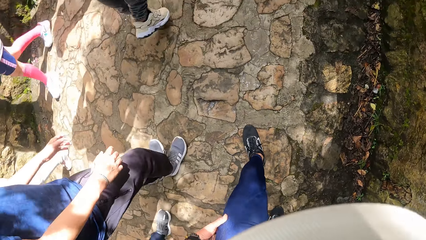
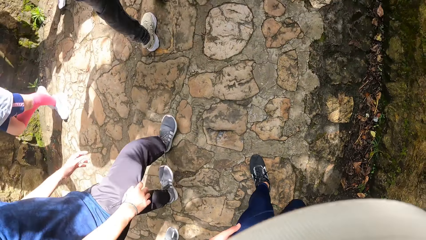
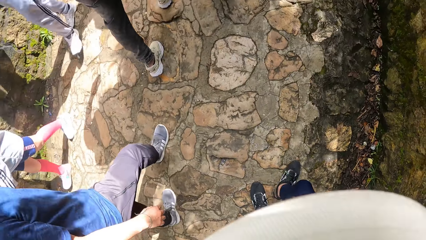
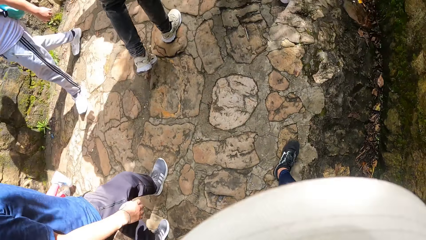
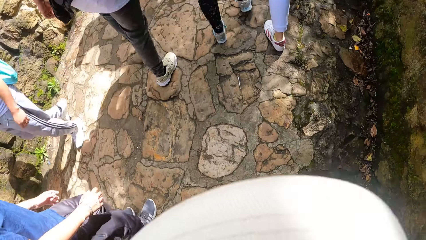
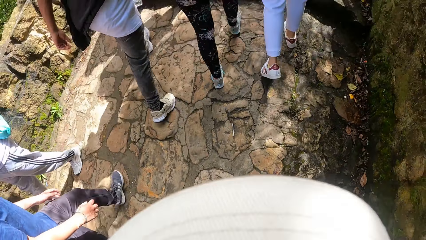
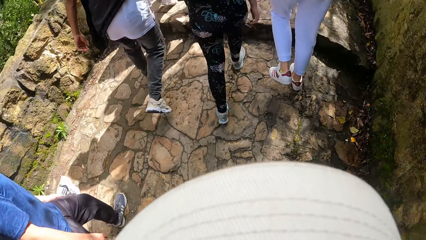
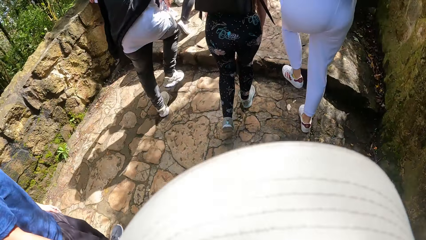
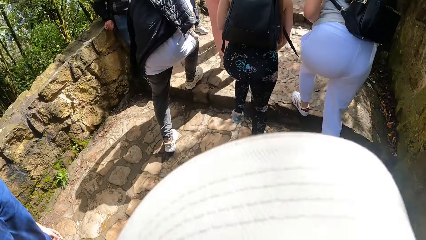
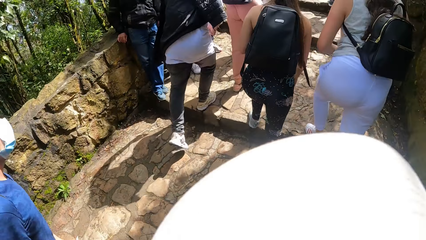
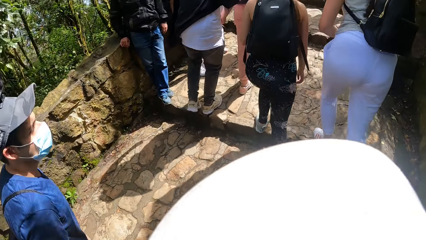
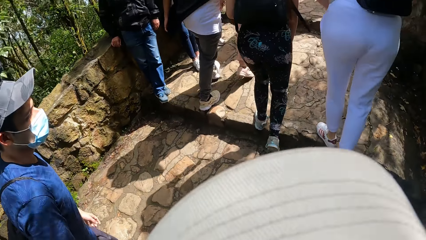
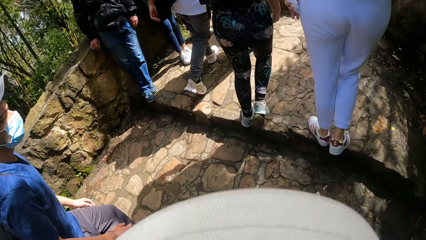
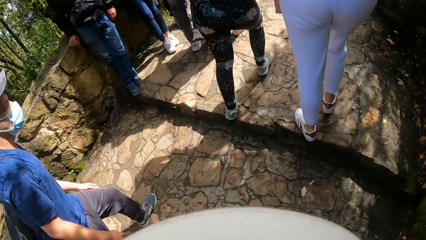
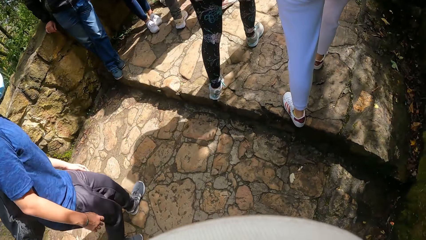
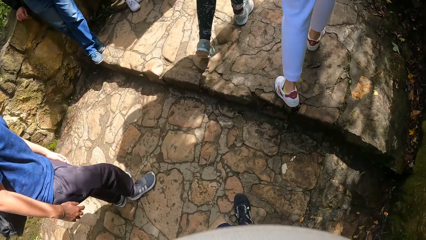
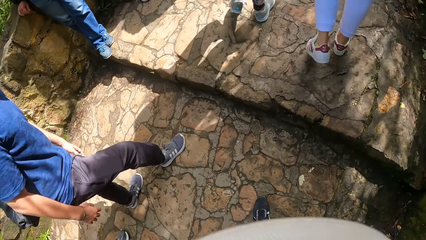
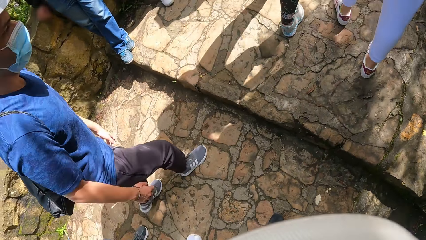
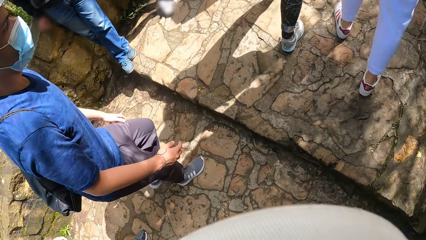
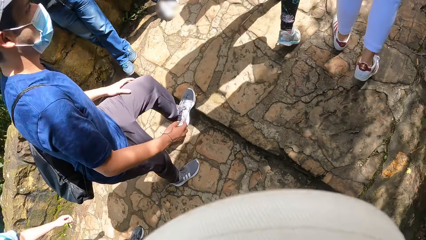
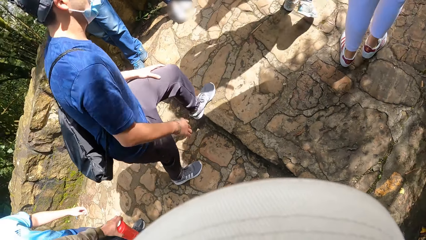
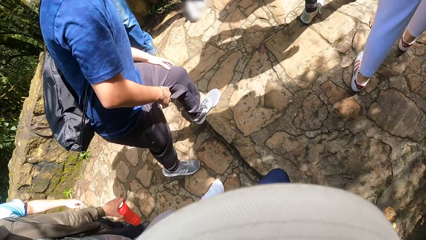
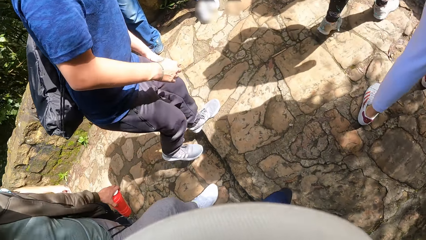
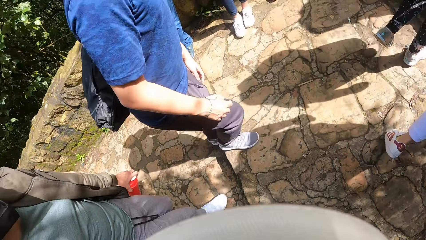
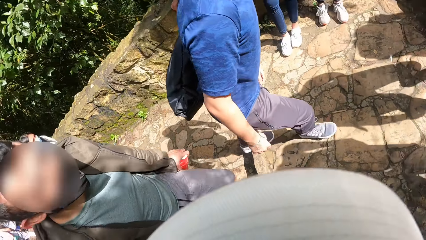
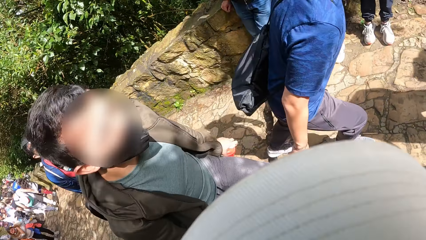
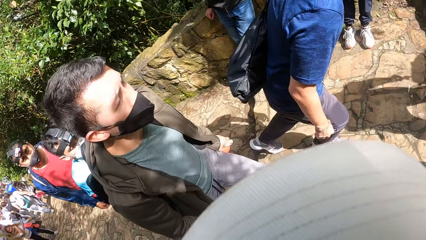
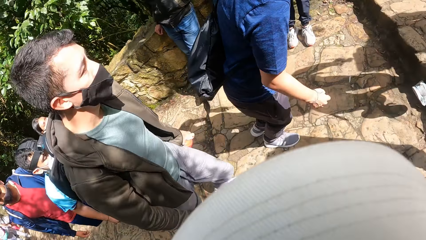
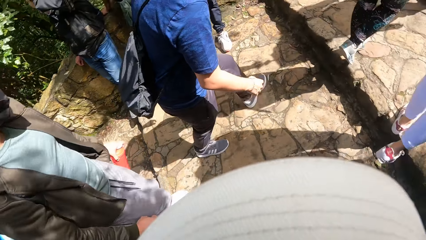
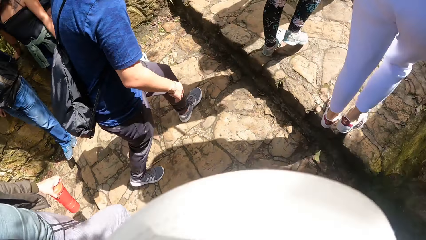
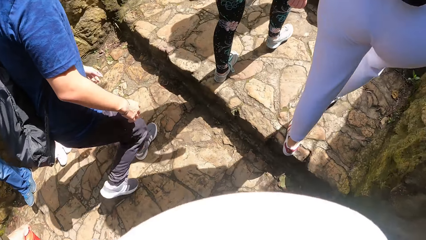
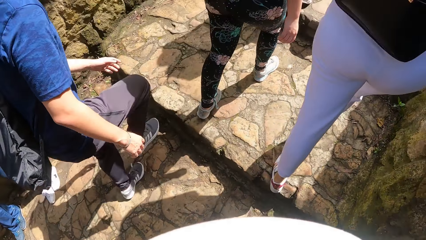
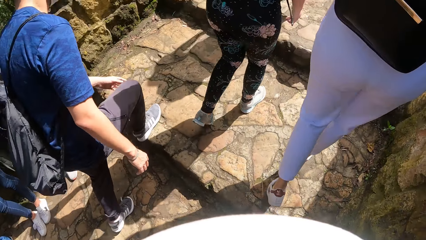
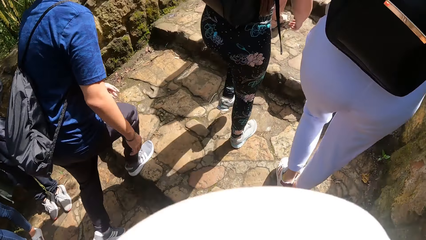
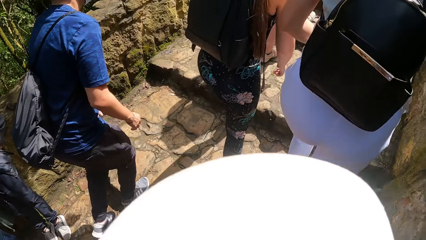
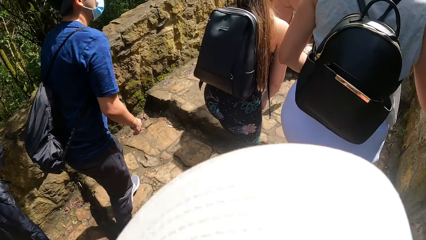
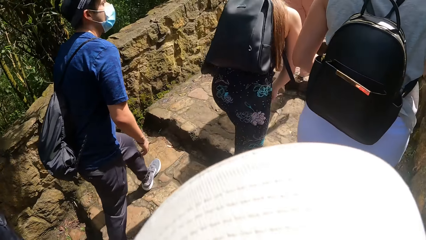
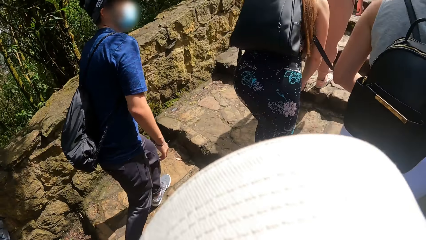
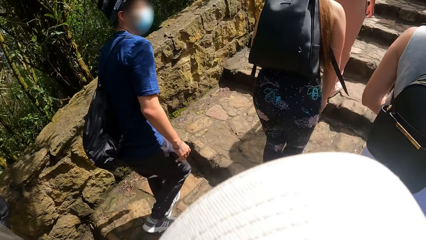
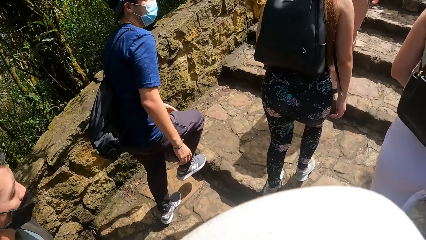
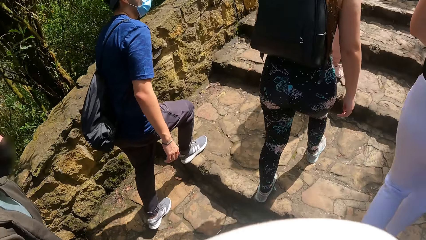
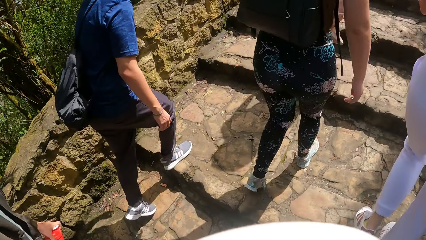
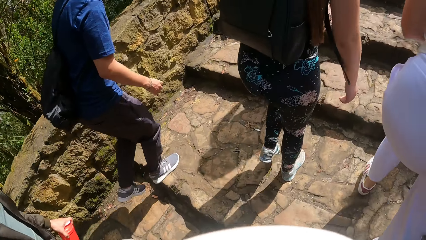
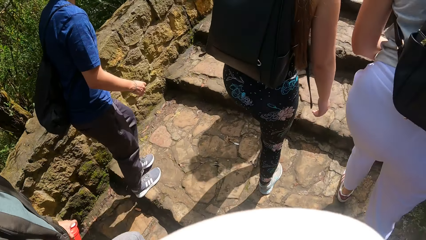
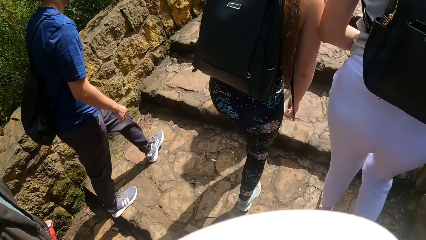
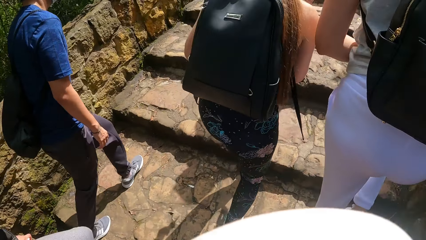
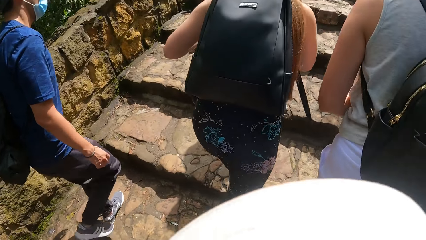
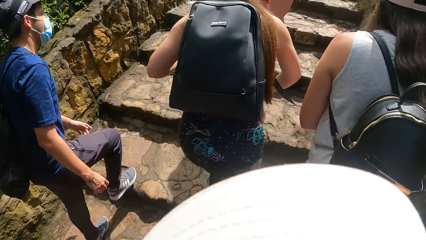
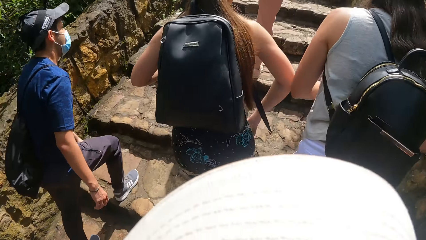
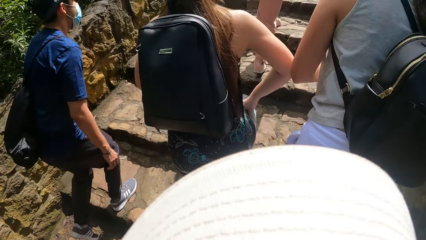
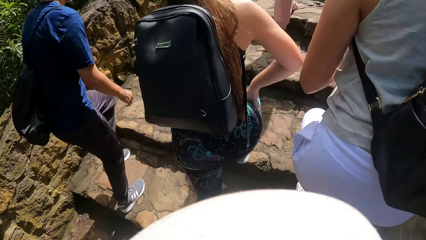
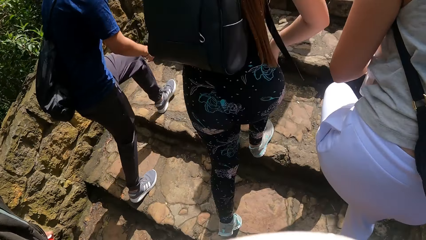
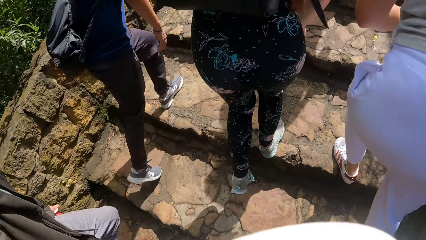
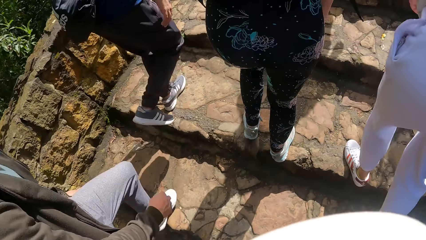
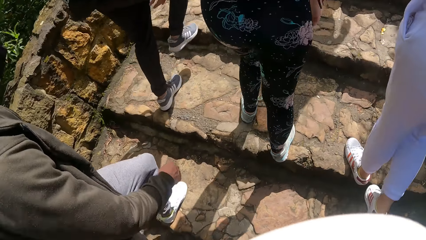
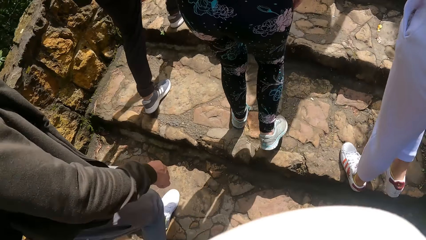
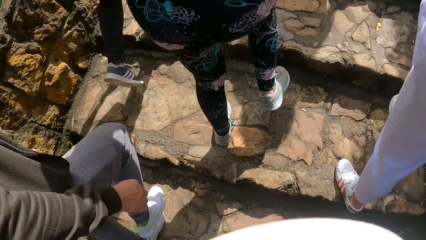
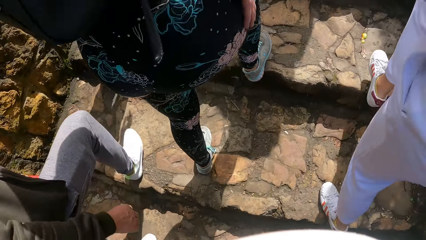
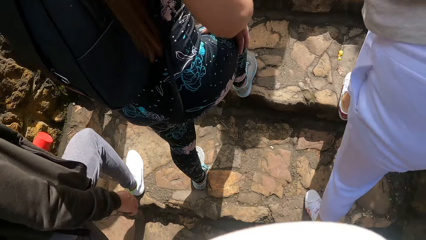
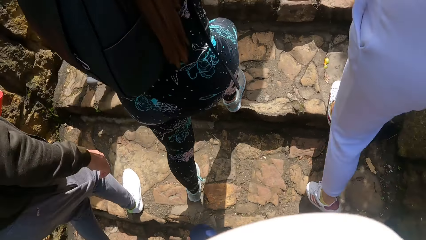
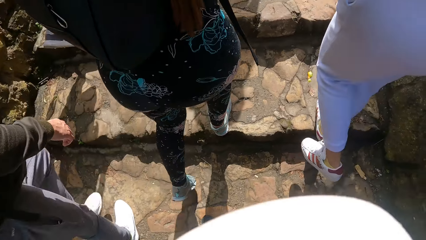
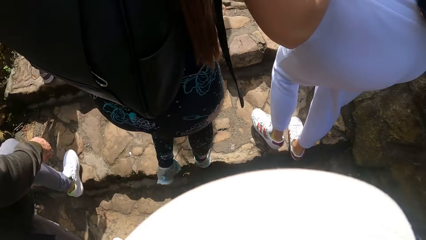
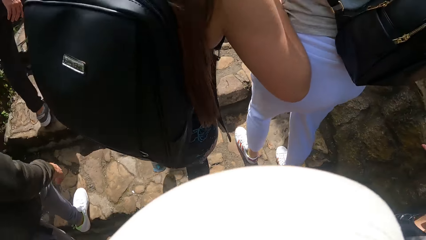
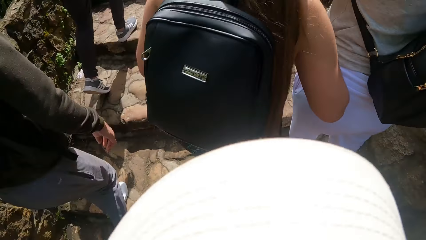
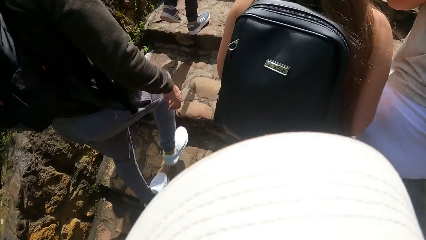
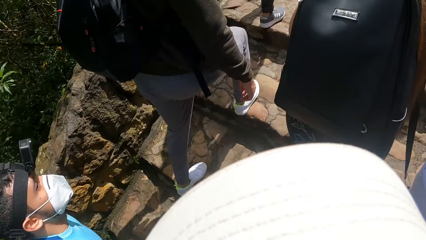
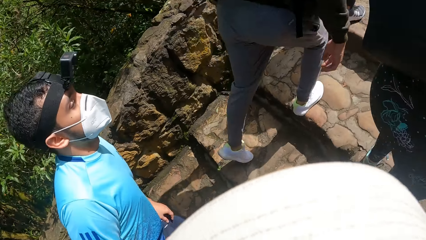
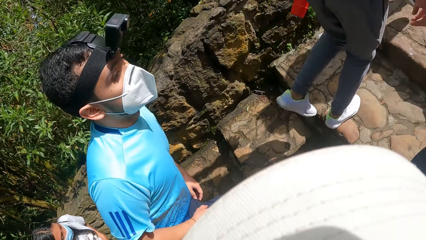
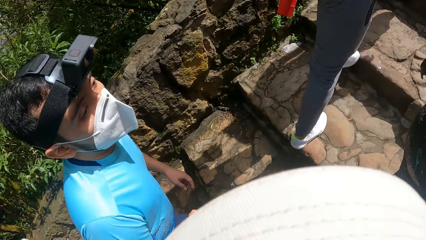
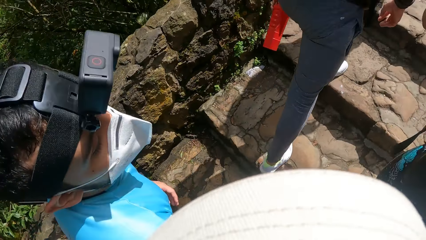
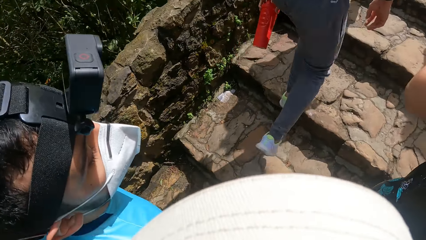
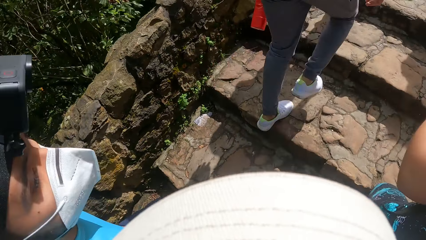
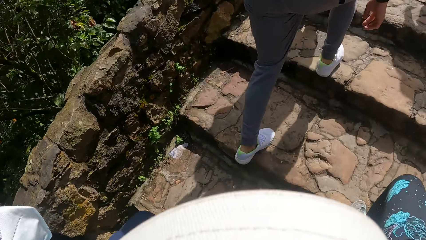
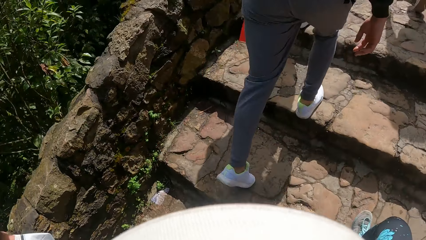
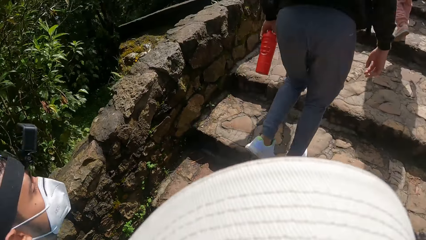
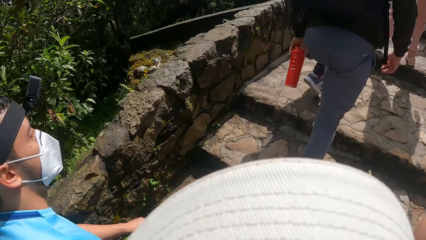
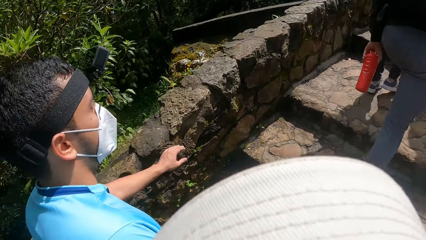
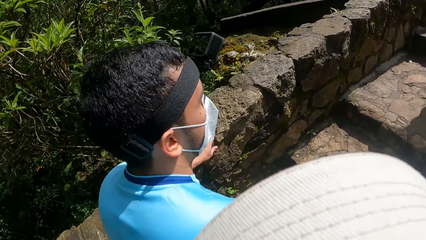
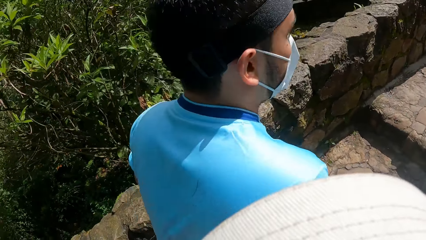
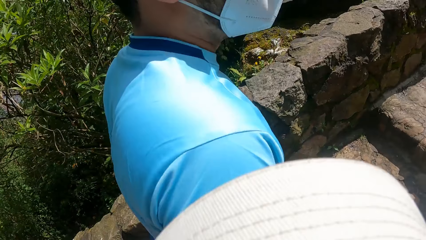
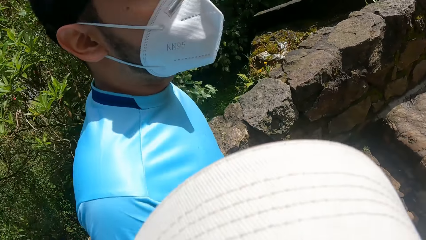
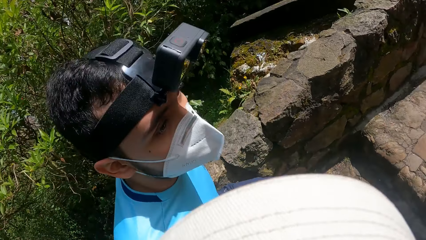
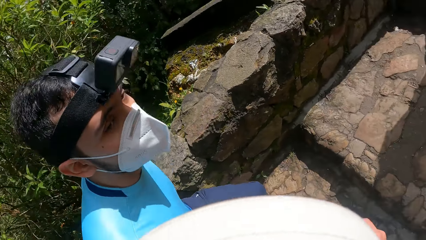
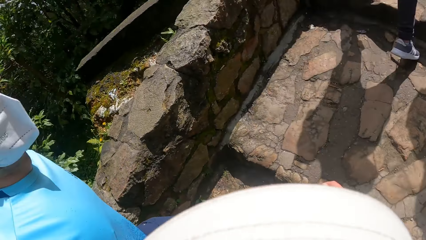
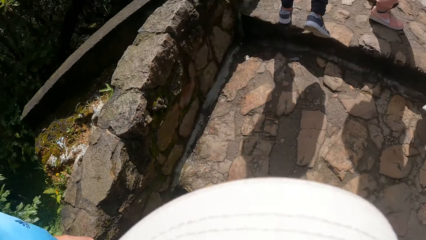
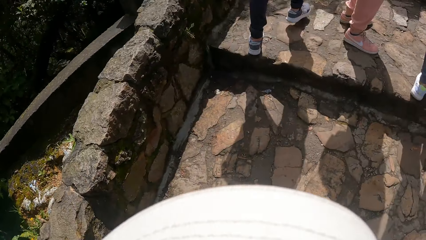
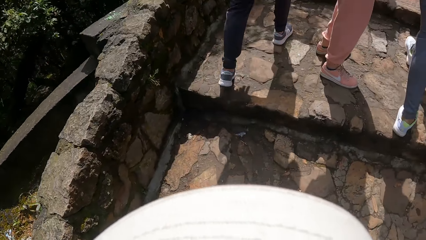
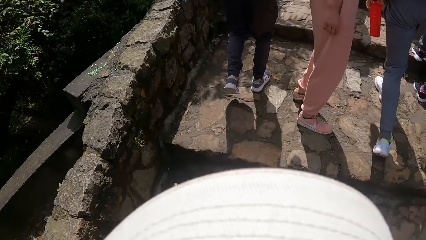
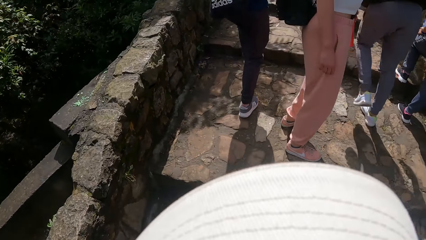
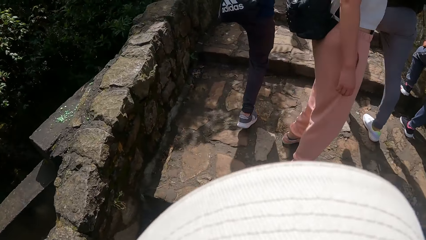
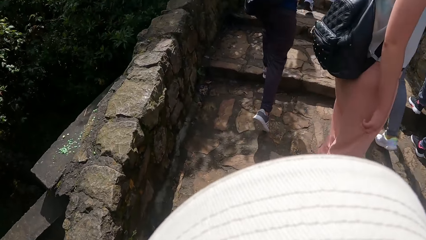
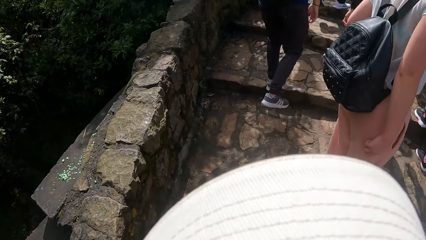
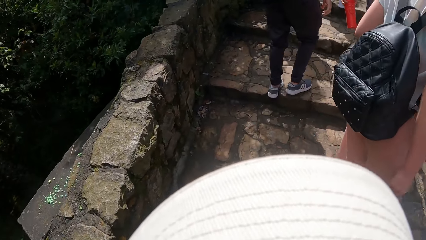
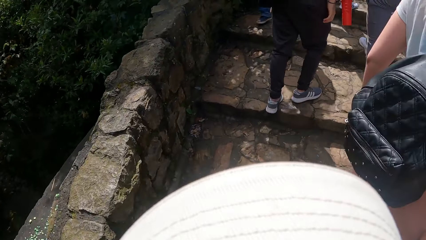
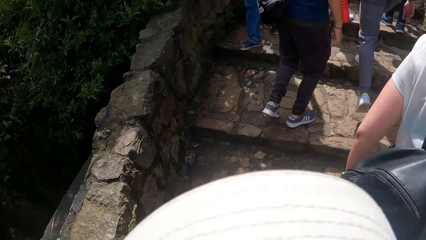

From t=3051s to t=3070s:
The camera wearer climbs up the stairs. They walk up a step repeatedly.
